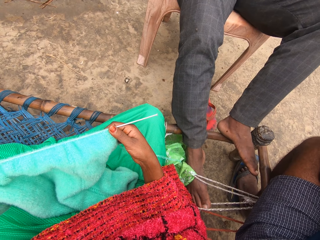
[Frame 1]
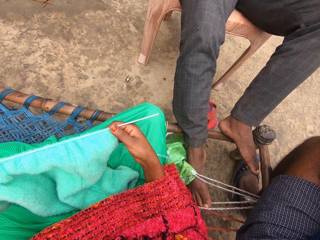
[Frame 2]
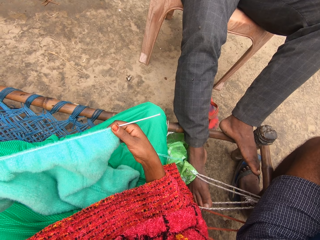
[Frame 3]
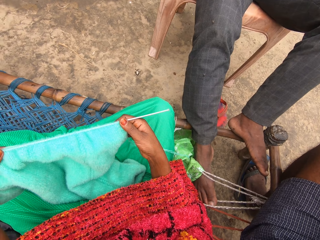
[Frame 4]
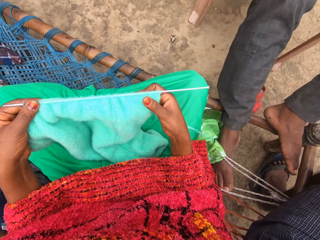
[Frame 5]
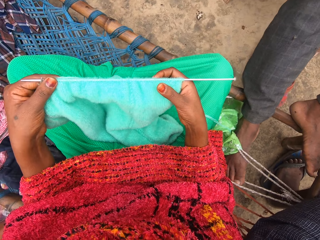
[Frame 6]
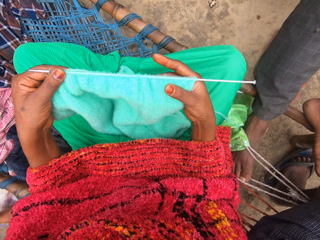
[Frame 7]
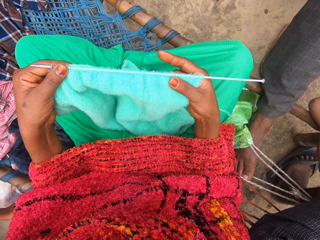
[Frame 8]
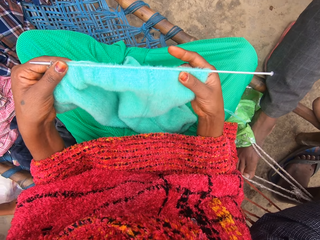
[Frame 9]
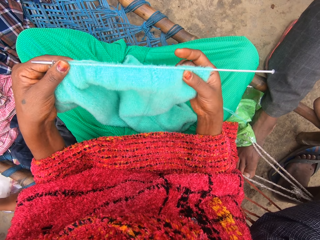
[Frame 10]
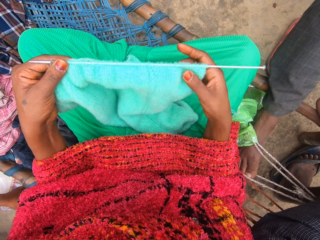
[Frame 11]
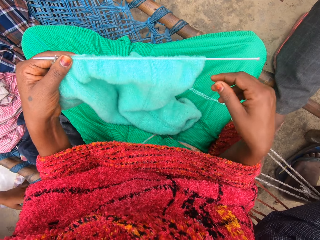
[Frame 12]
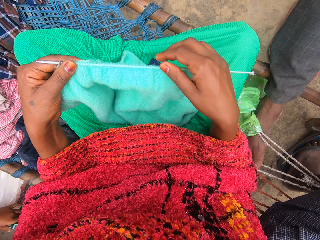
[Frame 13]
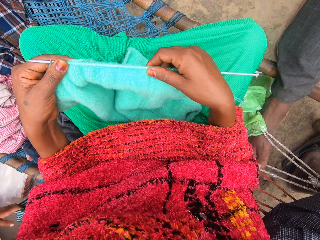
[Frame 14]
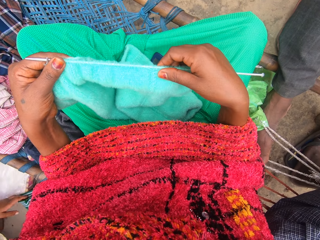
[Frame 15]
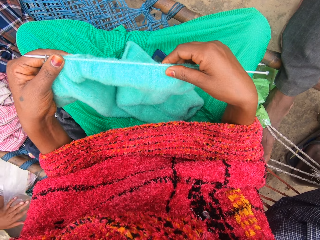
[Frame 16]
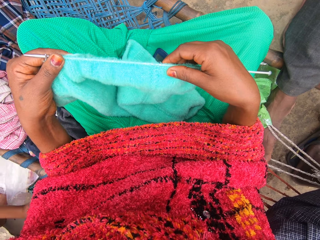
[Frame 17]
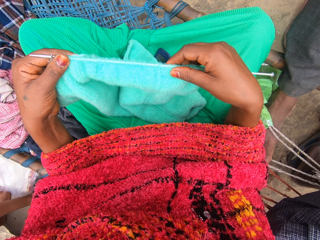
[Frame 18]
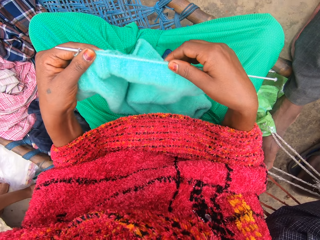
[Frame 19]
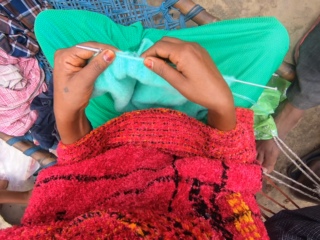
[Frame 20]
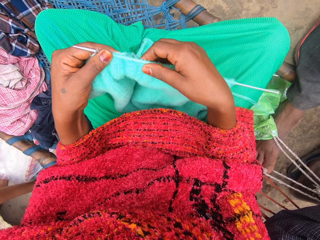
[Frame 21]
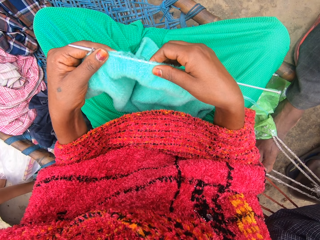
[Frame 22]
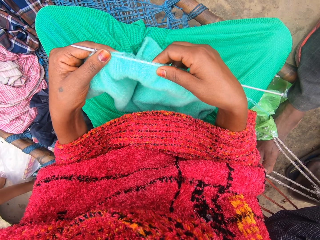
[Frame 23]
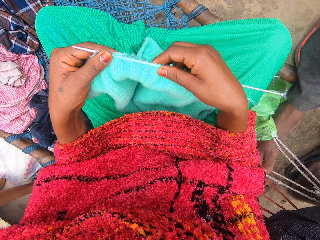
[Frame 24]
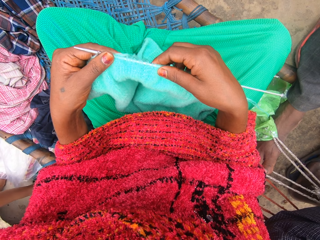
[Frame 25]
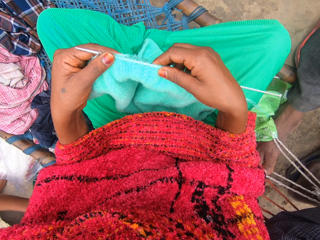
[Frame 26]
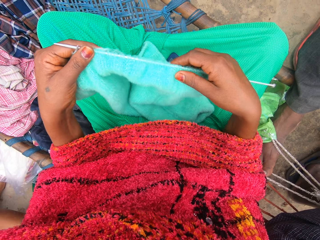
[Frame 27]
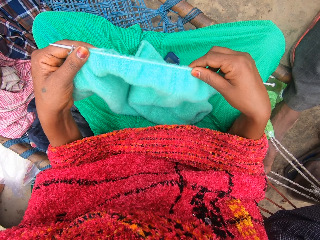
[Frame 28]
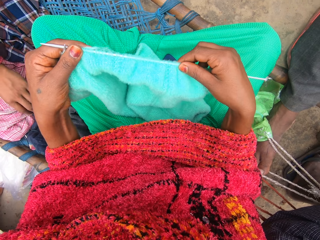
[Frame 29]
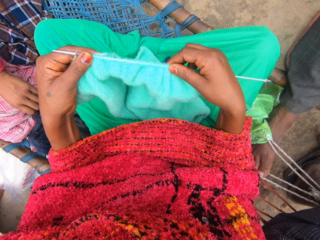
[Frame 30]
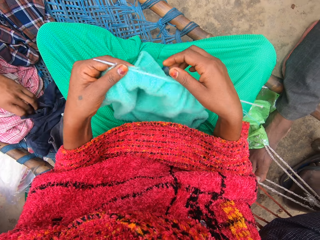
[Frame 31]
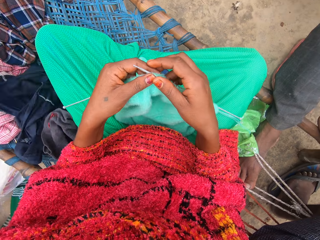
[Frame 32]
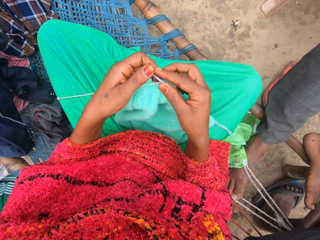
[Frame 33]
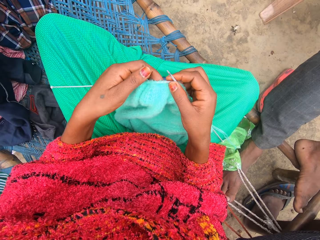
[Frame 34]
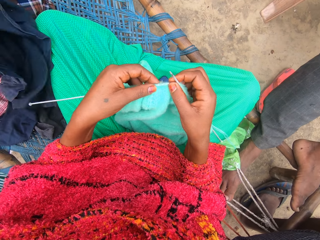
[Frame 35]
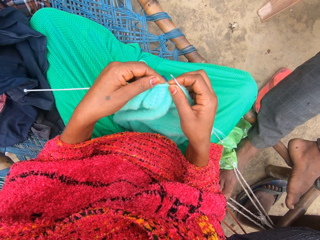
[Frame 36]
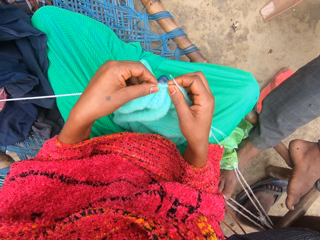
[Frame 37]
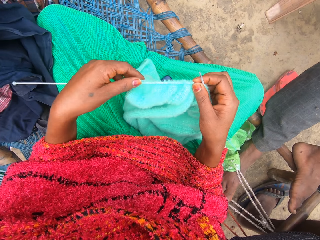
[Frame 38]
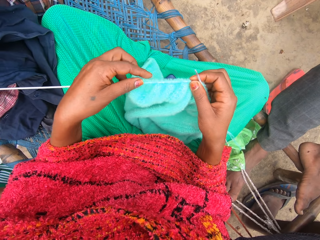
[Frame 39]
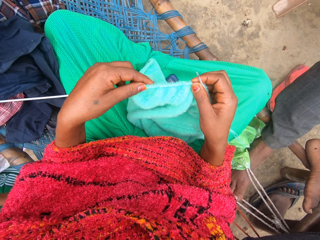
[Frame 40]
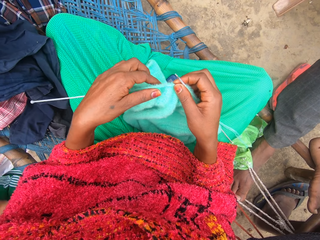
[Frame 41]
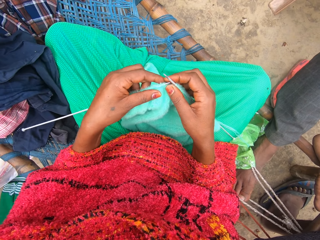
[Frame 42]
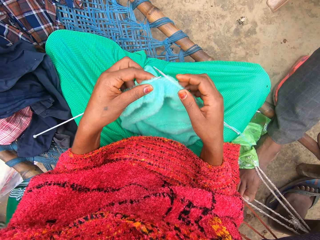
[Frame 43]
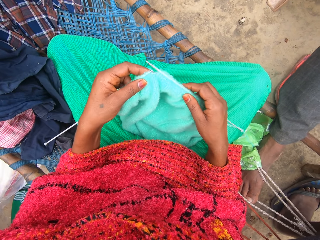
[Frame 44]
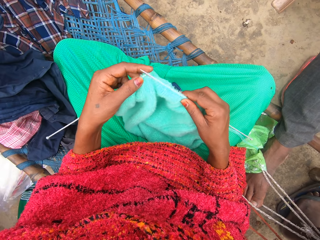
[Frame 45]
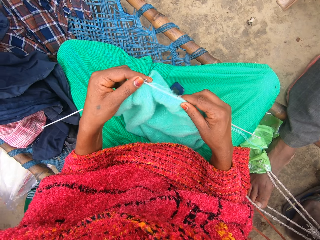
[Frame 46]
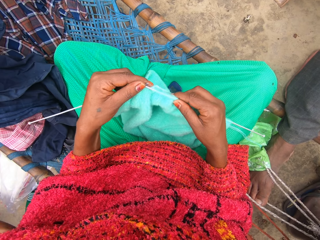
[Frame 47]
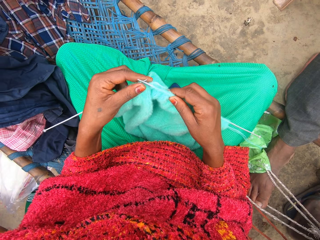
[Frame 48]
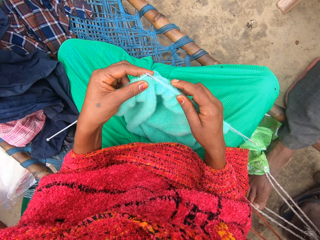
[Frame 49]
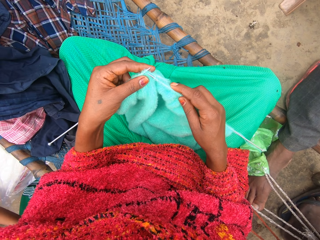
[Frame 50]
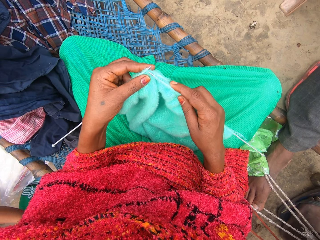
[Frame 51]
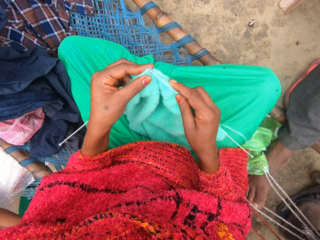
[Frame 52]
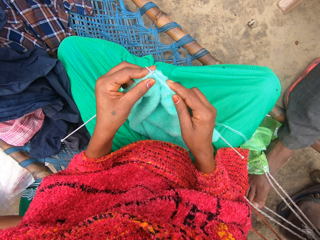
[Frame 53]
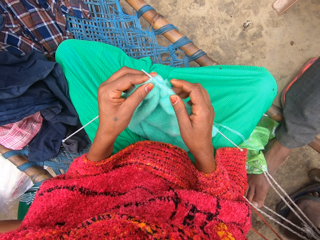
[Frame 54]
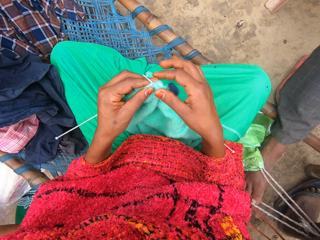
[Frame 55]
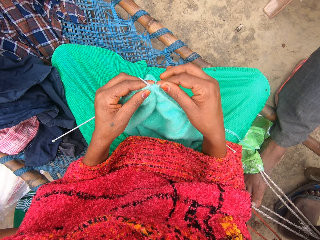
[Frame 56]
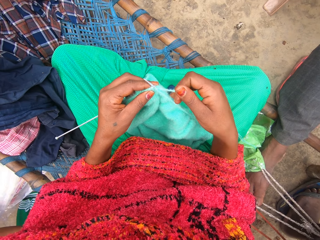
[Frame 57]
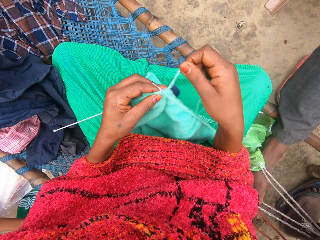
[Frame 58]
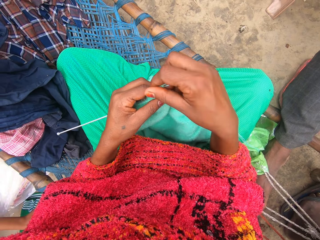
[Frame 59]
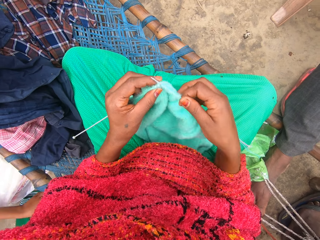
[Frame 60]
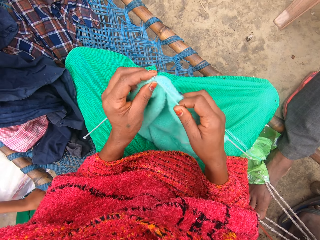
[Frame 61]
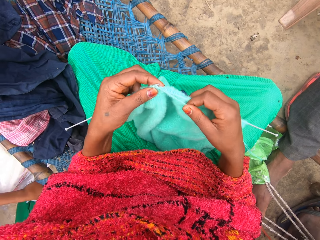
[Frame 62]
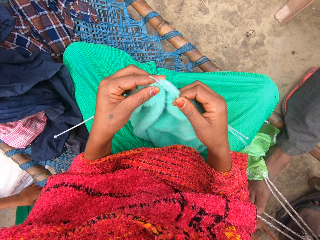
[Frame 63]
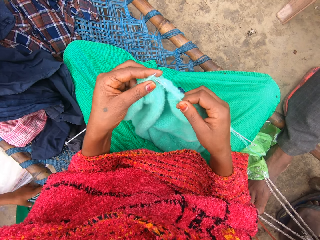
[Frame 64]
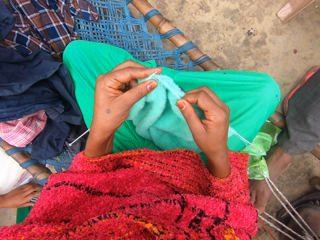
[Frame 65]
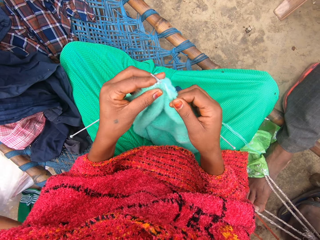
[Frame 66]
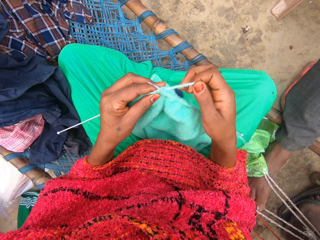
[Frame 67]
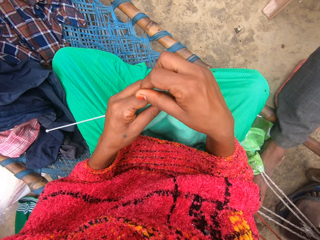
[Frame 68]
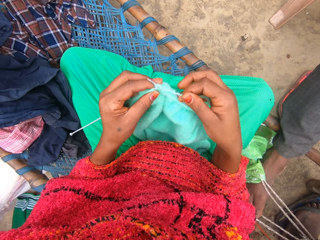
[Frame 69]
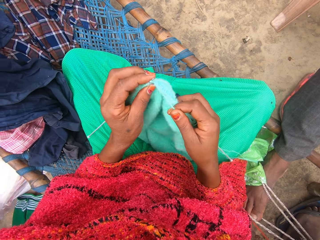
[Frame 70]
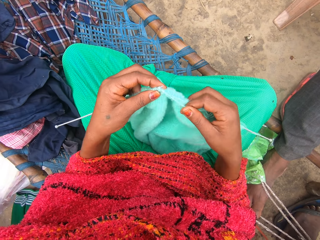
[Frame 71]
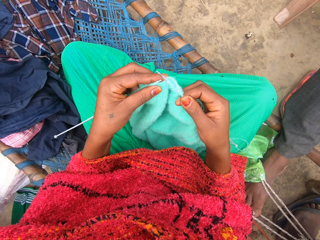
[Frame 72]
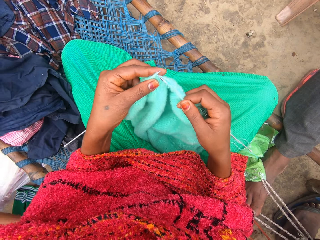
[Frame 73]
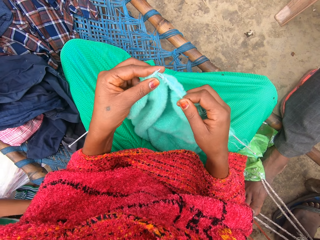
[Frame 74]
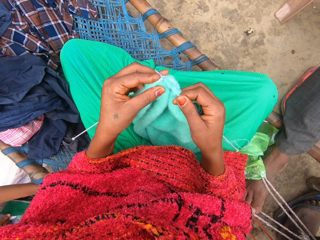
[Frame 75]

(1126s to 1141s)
The camera wearer knits the yarn into a piece of garment with knitting pins.

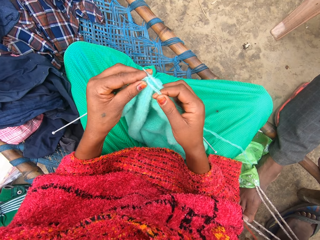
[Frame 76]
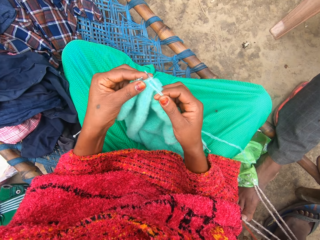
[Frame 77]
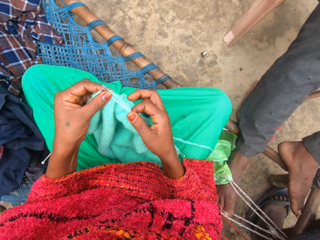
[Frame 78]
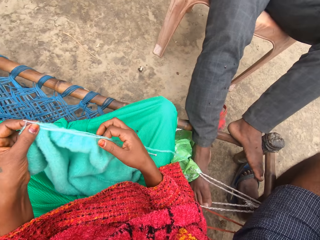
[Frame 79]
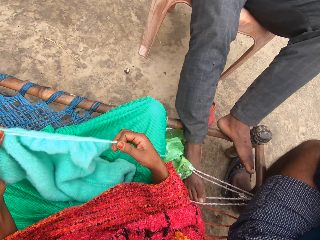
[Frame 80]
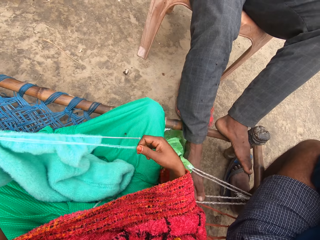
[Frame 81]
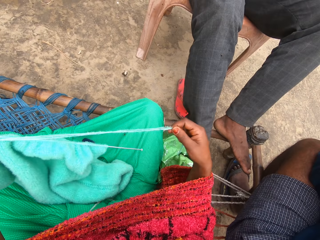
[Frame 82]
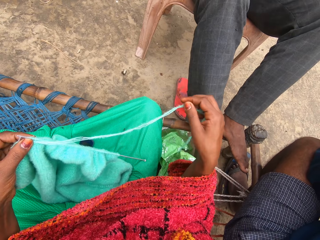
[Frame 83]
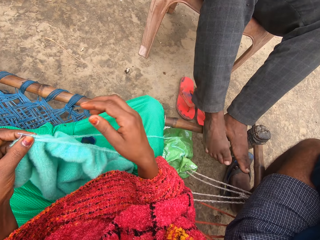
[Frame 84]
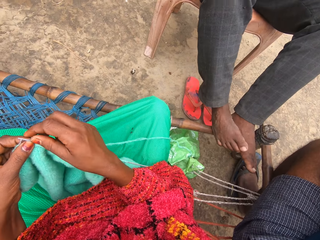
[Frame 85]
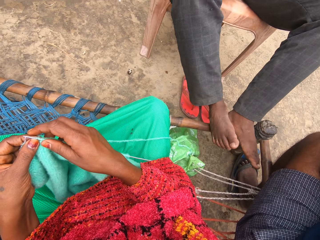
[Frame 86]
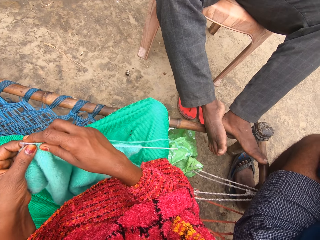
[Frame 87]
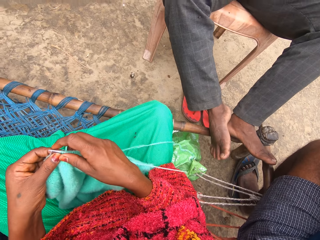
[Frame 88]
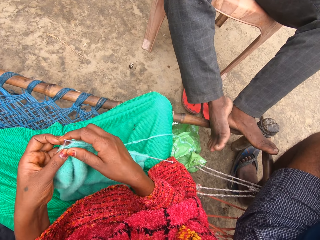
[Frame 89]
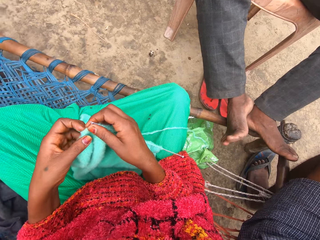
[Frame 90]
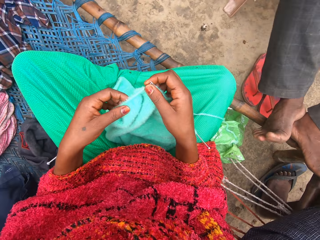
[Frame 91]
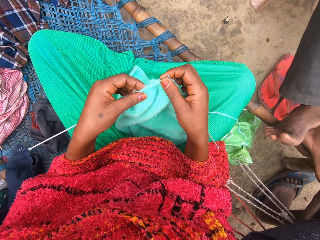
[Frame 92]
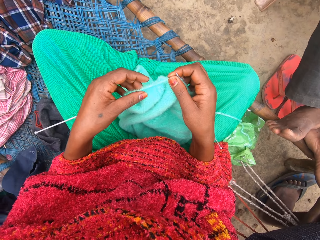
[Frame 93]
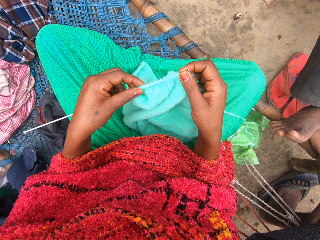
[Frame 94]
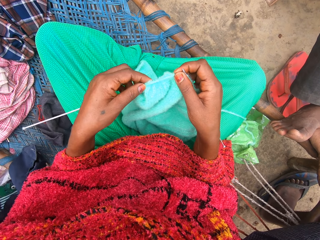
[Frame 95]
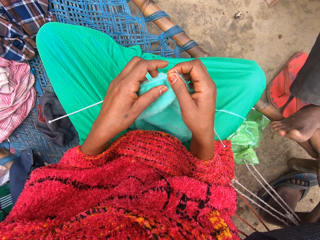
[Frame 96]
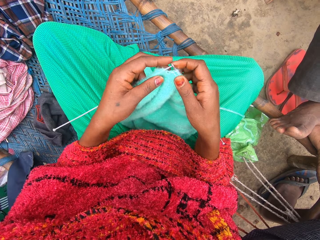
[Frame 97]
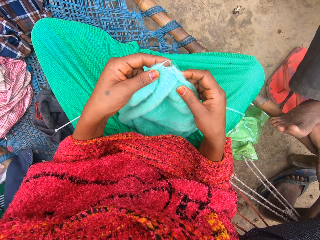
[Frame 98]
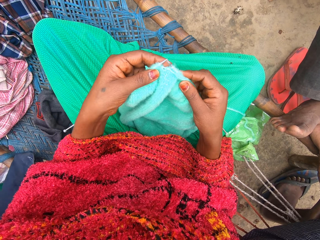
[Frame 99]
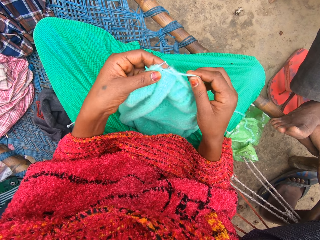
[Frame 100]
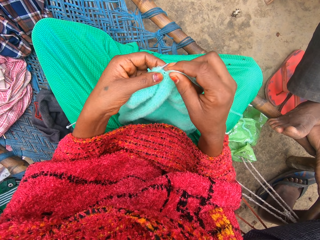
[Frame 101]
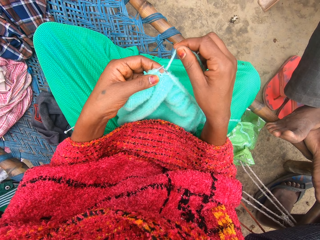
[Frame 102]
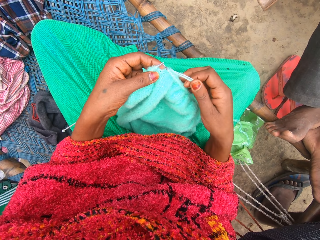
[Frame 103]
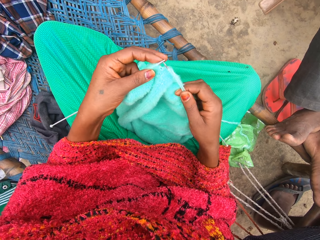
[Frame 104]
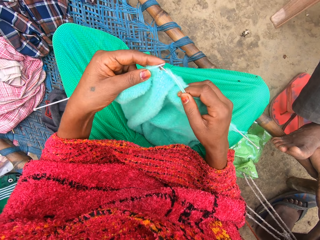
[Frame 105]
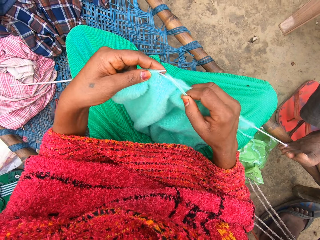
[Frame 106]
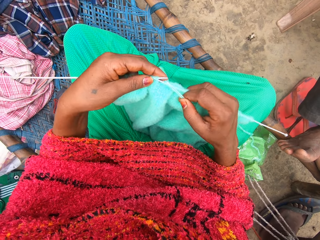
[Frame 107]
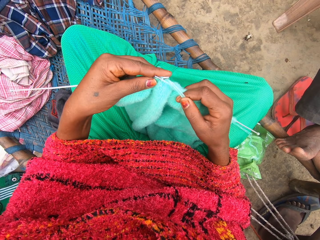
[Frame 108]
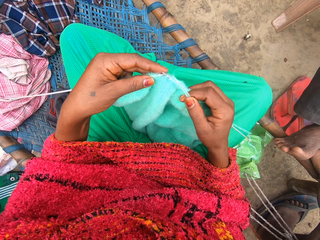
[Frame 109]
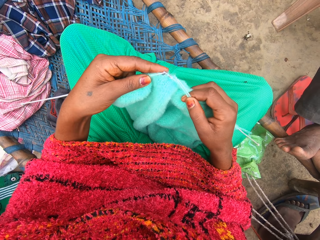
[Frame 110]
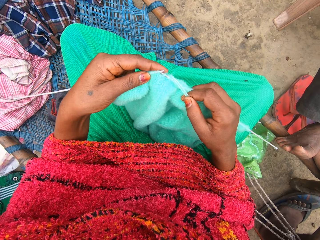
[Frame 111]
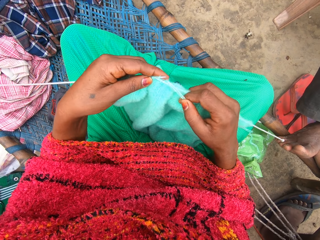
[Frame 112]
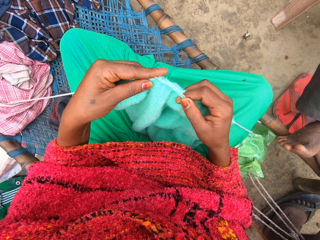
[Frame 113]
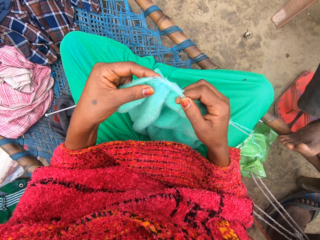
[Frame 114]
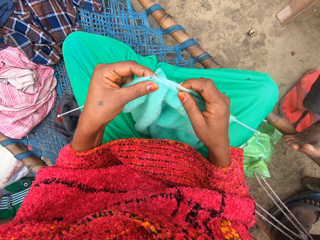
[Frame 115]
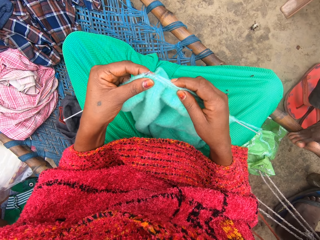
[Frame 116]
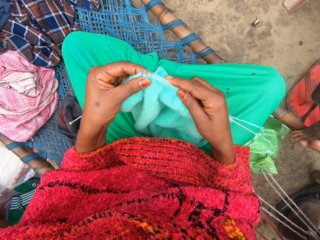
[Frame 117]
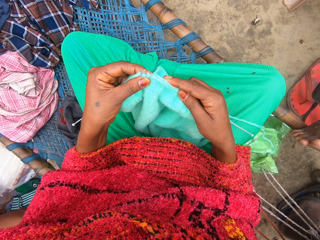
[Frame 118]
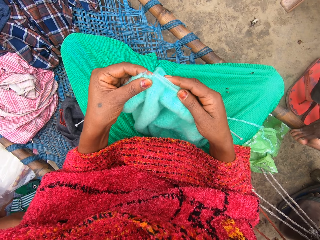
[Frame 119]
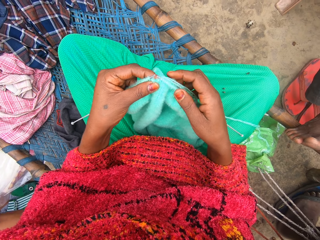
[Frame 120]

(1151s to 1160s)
The camera wearer adjusts a fabric. They knit the fabric with straight needles.
